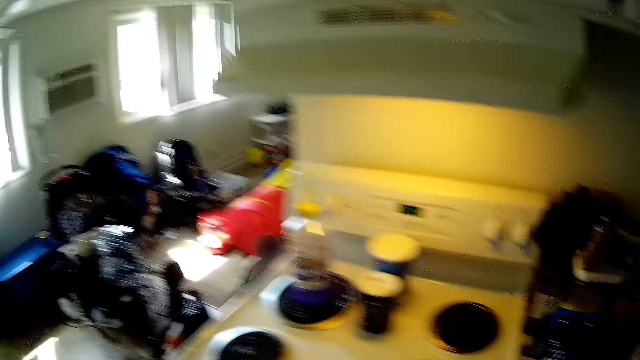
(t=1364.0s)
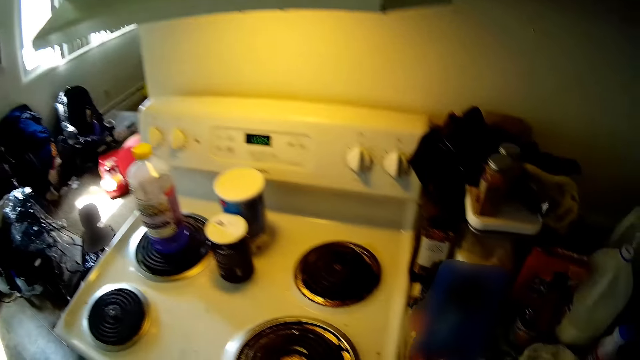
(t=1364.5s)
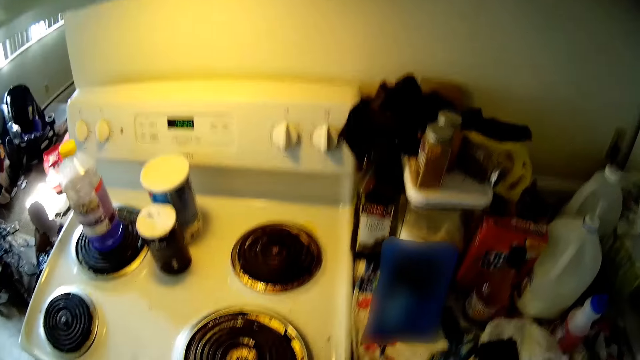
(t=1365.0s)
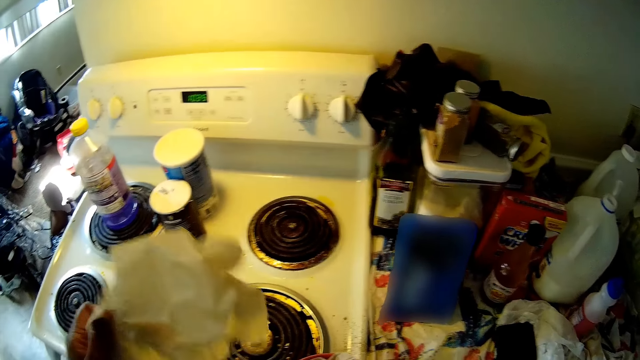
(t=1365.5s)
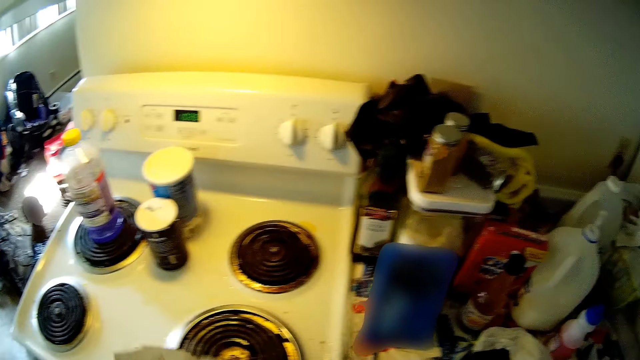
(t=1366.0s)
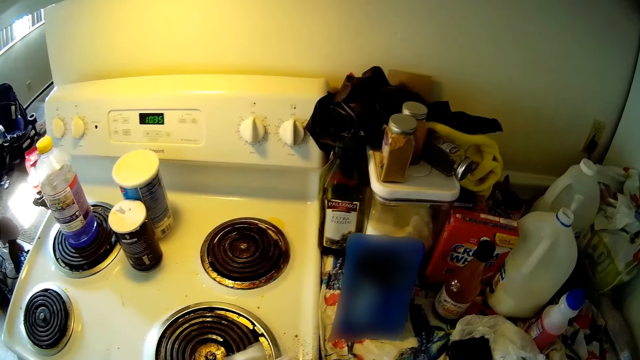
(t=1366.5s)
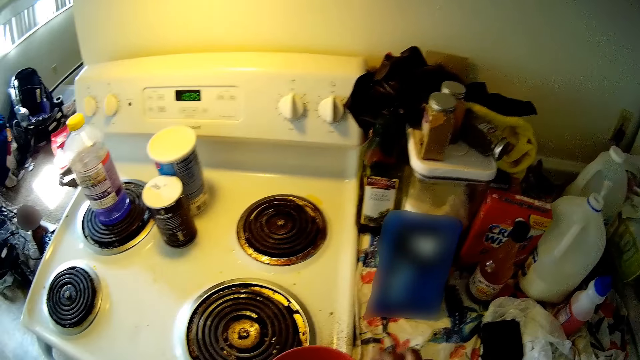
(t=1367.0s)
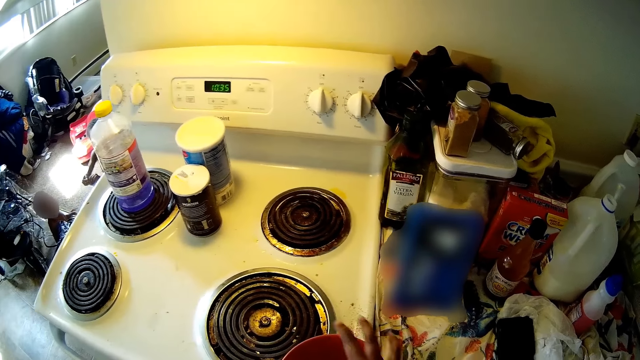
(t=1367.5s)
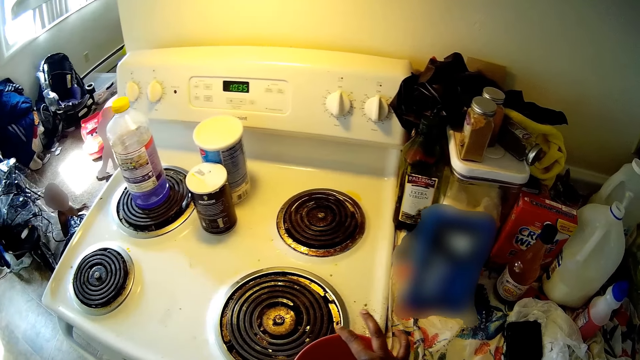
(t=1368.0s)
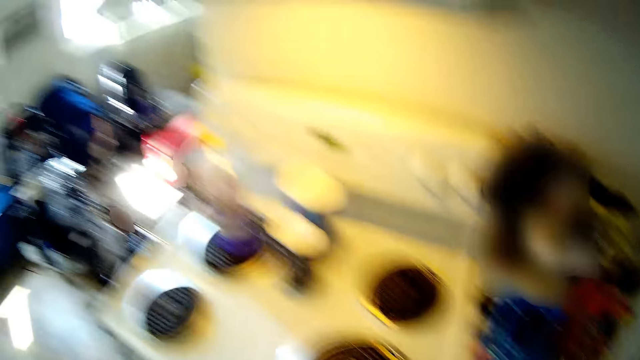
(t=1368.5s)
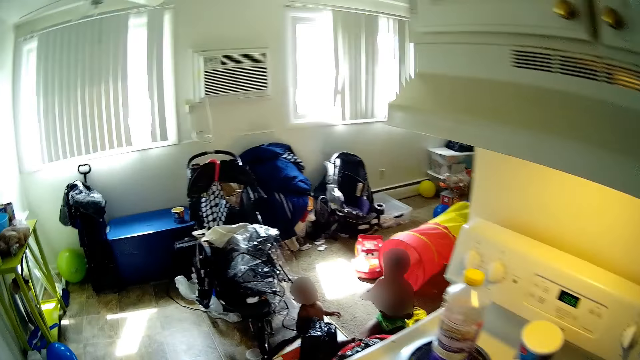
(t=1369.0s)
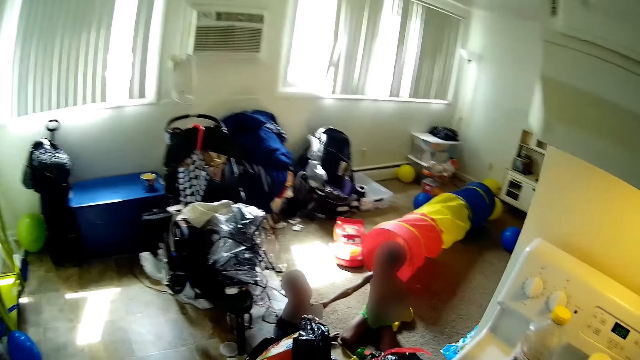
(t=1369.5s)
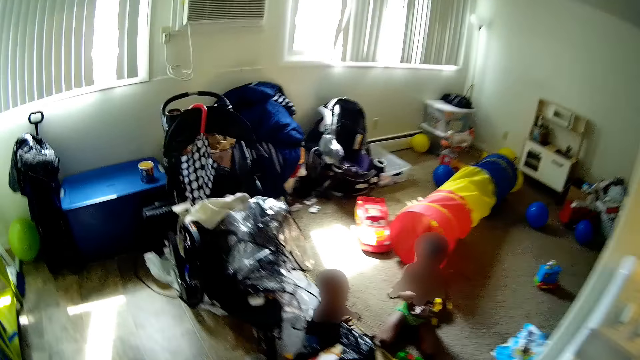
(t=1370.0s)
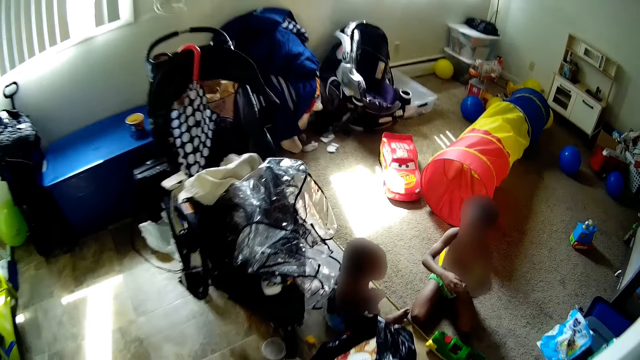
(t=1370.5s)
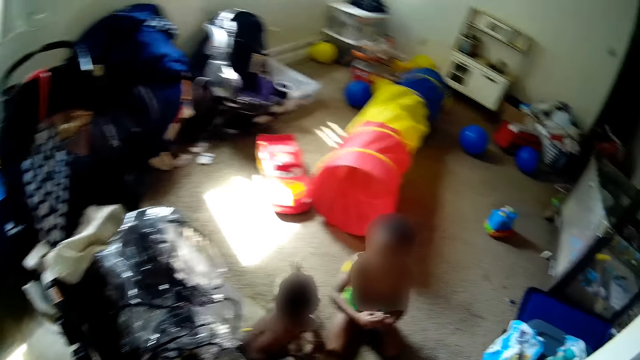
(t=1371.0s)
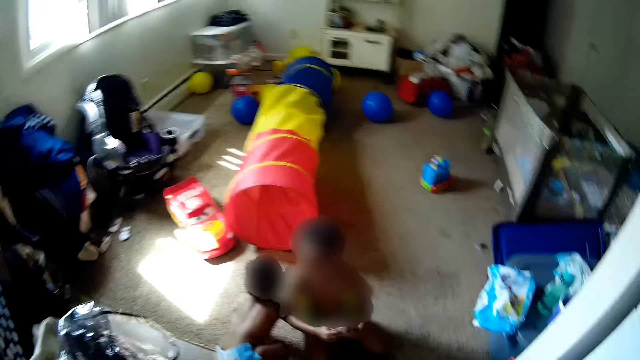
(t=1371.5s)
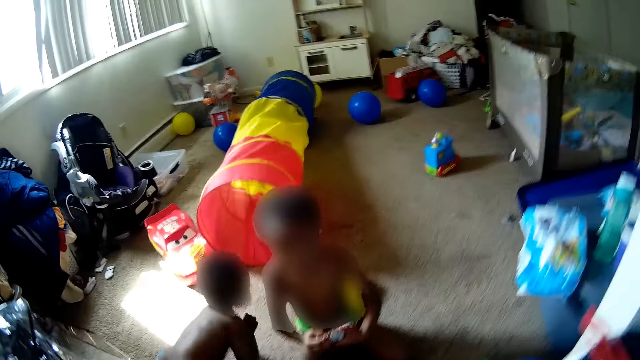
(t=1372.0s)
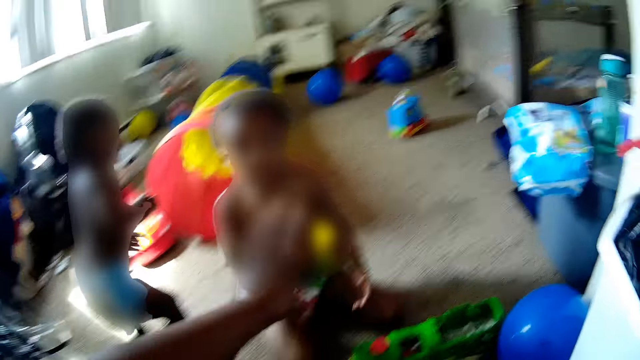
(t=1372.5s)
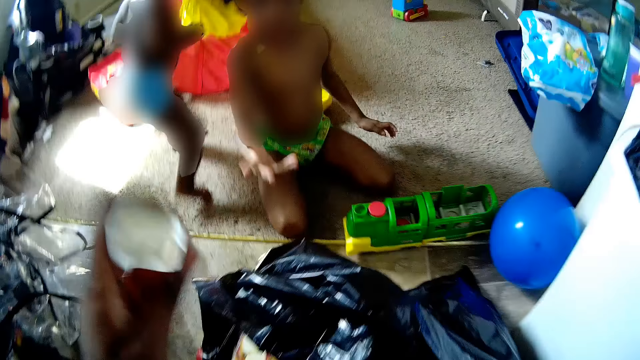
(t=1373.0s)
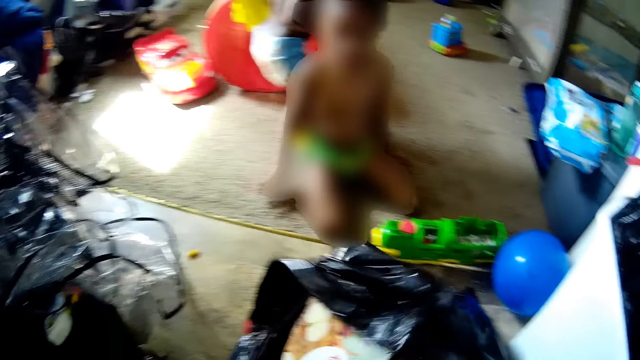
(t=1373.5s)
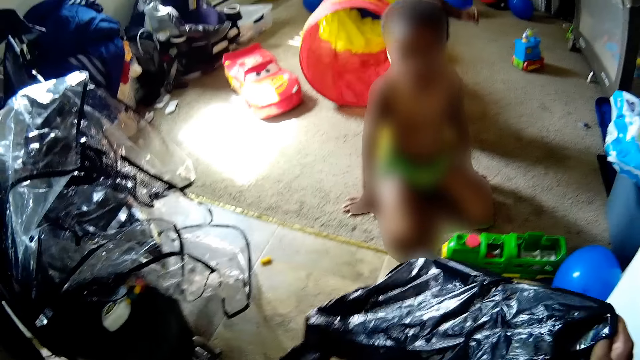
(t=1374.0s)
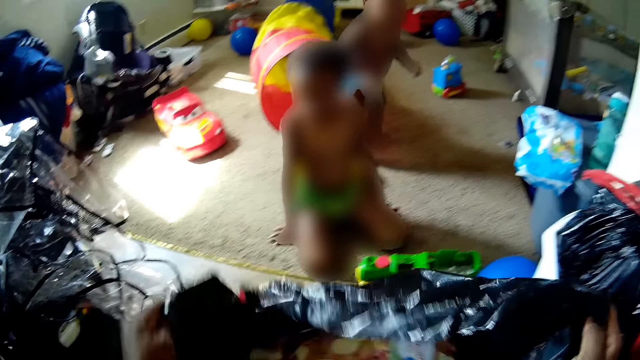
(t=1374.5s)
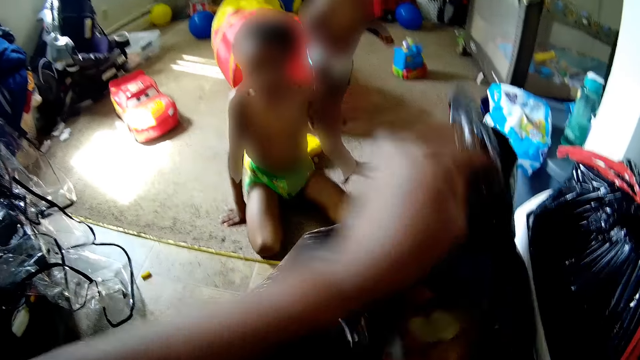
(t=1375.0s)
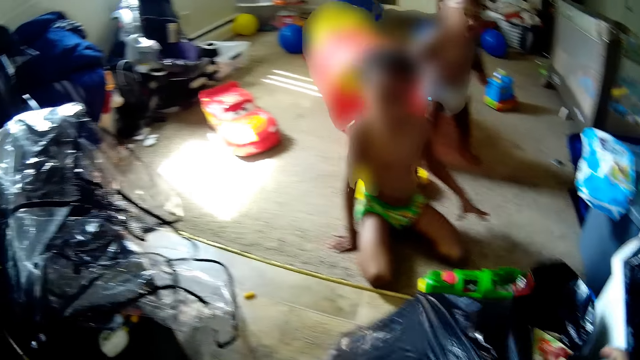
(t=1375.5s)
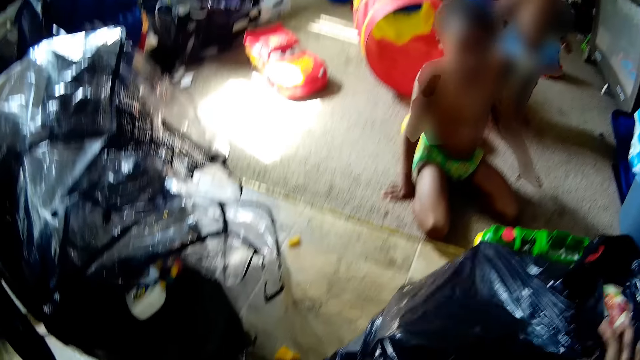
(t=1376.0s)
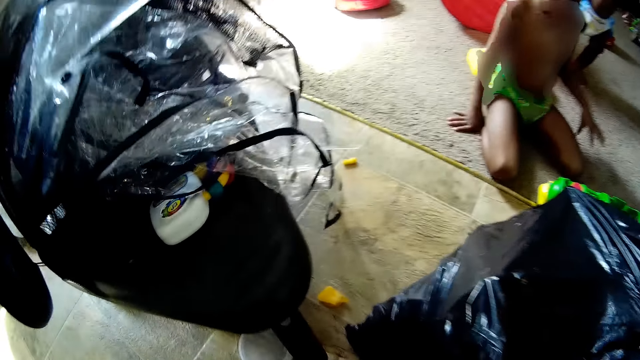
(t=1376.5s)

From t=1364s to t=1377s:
A person calls the camera wearer. She holds a paper in her left hand. She touches a gas stove burner with her right hand. A boy interacts with the camera wearer. The boy touches a baby with his right hand. The camera wearer talks. She collects a container from the boy. She drops the paper in the garbage. She adjusts a trash bag or nylon with both hands. She covers the nylon paper.

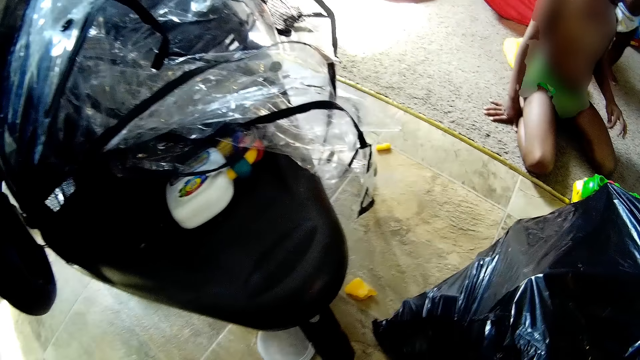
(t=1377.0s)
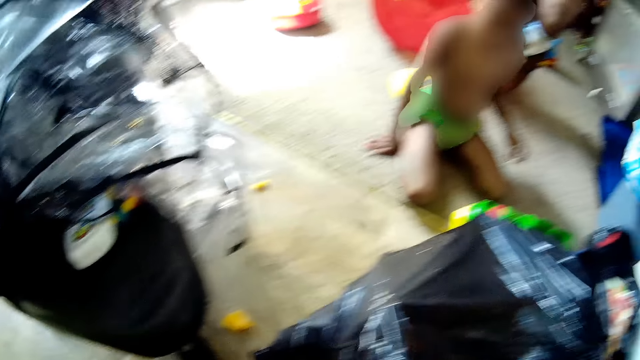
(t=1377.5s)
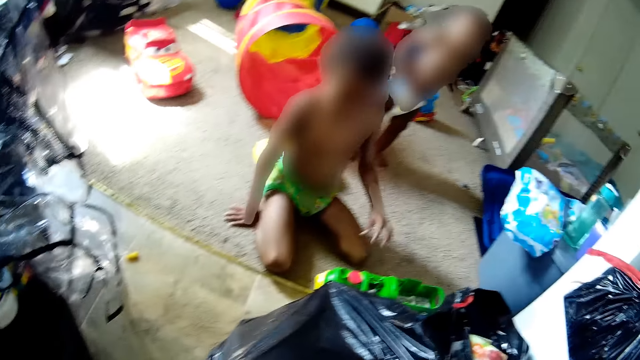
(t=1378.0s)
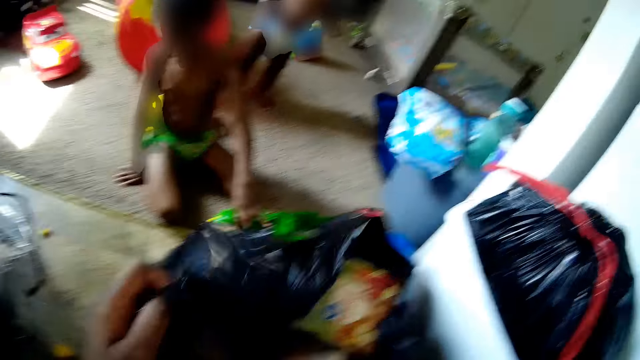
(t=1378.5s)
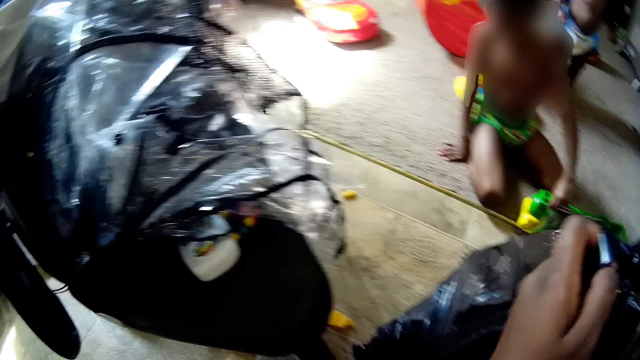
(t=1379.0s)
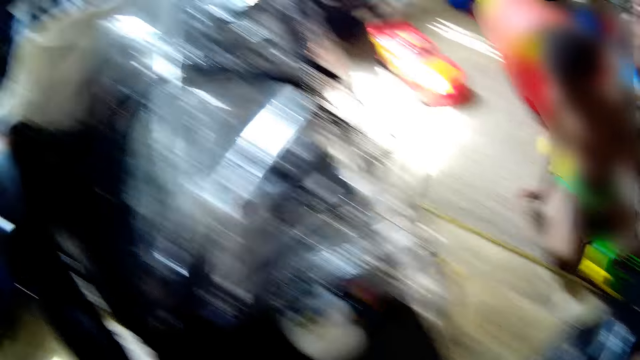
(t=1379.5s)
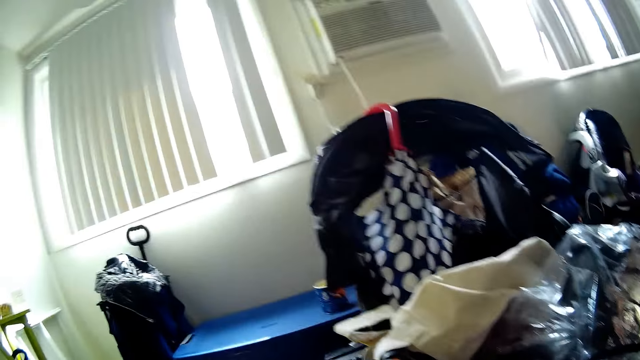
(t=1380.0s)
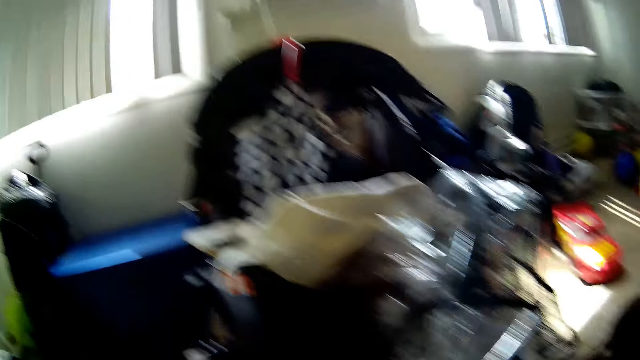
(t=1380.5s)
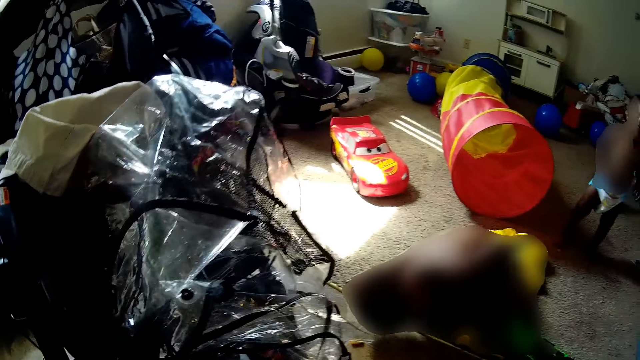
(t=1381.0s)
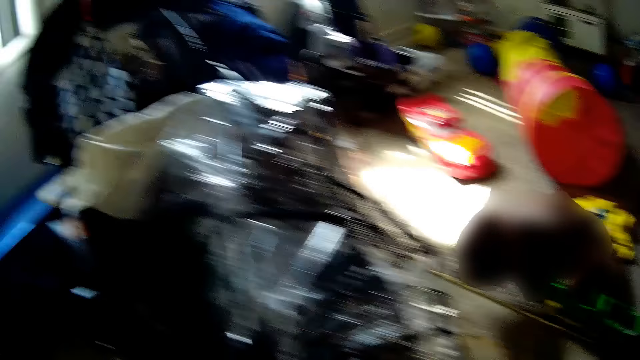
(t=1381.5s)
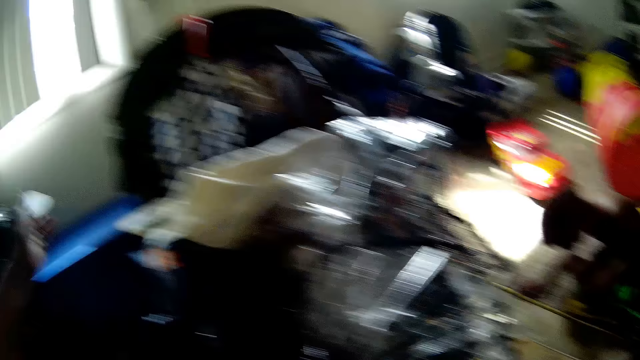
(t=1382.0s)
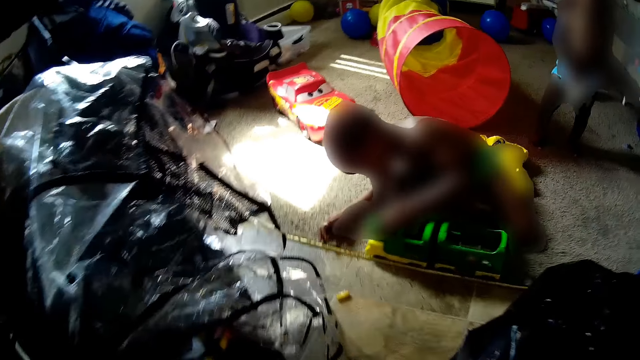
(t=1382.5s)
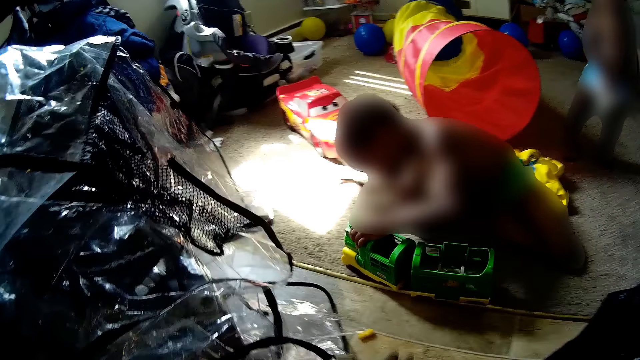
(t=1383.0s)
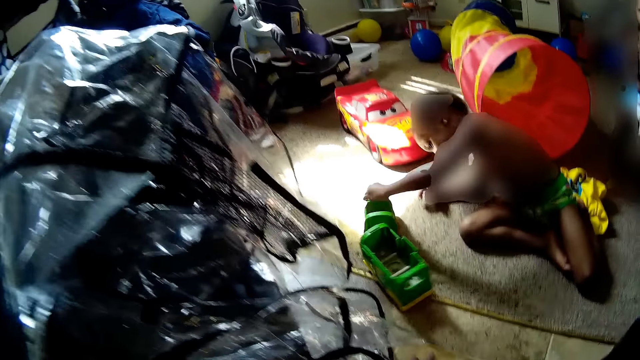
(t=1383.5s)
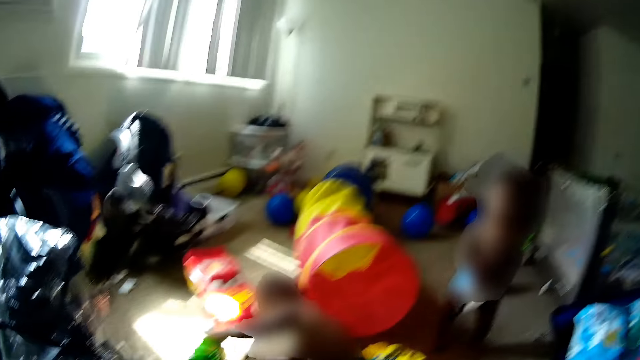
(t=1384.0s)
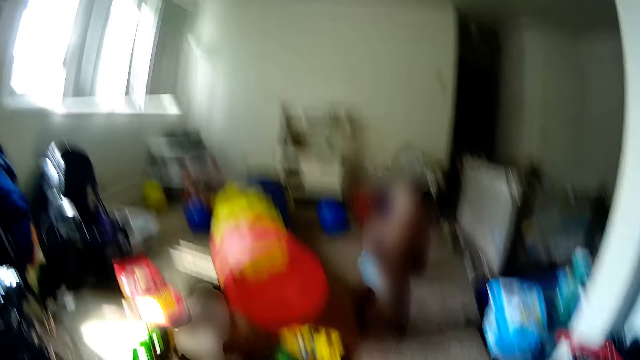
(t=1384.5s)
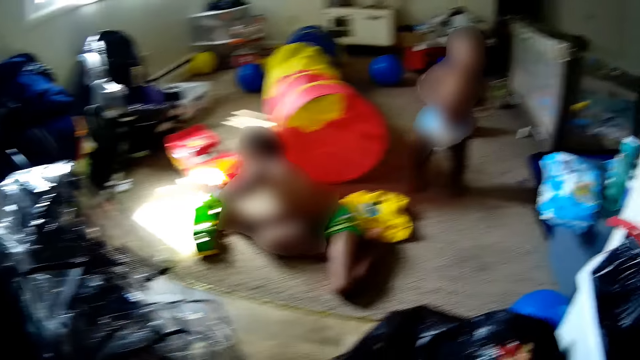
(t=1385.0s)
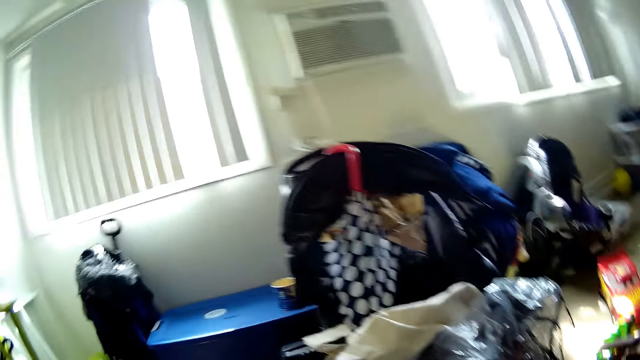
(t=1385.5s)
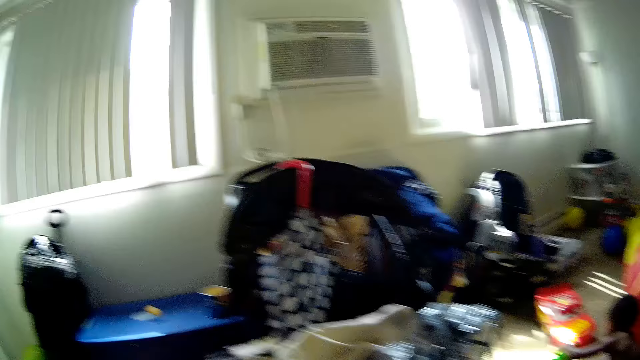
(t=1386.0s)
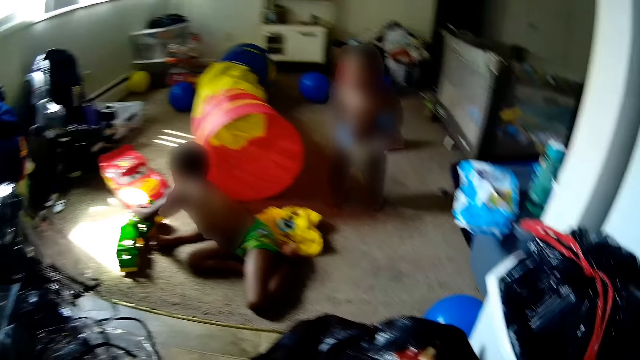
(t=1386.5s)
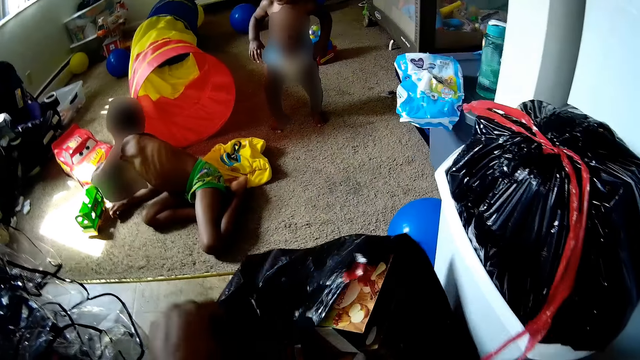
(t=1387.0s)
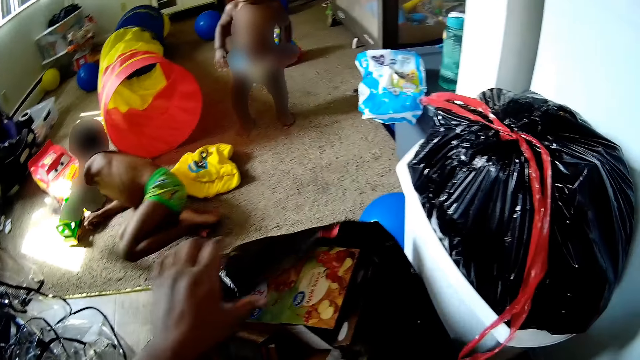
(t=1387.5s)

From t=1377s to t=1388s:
The camera wearer talks to the boy. The boy moves a toy on the floor with his left hand. The camera wearer turns in the room. The boy plays with the toy. The camera wearer adjusts the trash bag with both hands.
